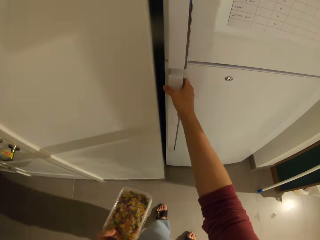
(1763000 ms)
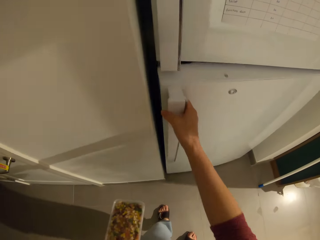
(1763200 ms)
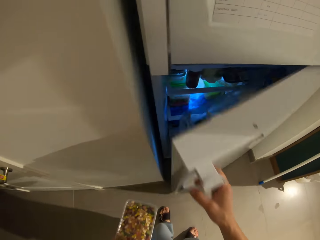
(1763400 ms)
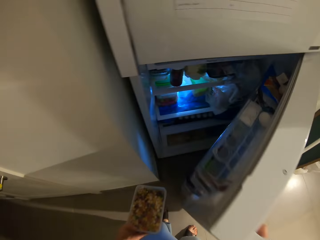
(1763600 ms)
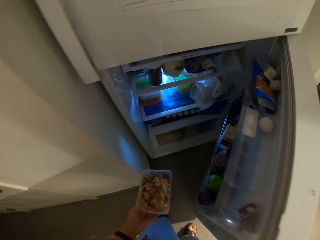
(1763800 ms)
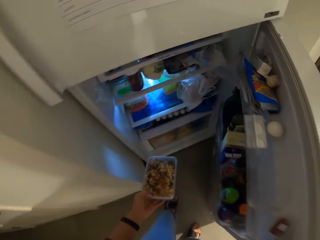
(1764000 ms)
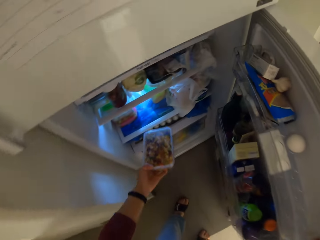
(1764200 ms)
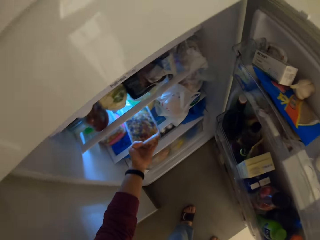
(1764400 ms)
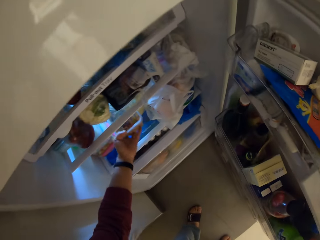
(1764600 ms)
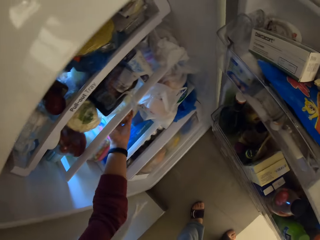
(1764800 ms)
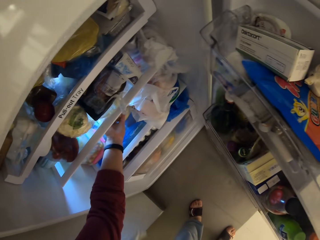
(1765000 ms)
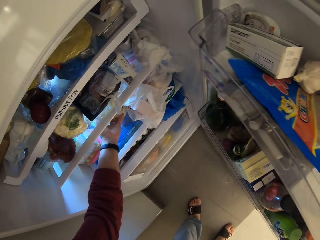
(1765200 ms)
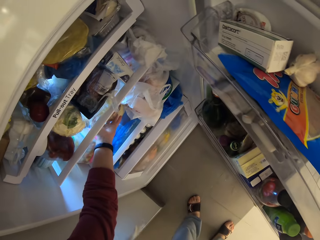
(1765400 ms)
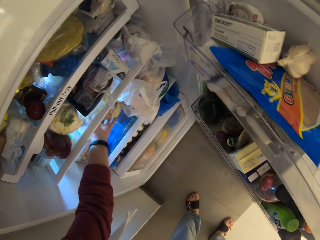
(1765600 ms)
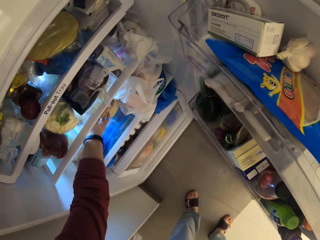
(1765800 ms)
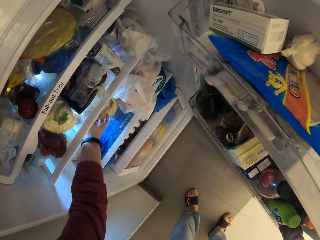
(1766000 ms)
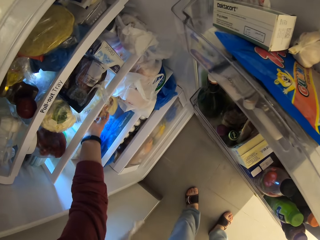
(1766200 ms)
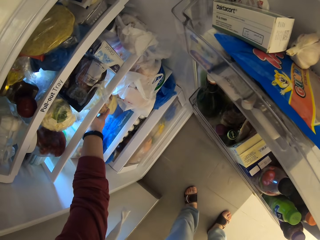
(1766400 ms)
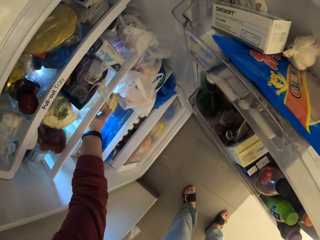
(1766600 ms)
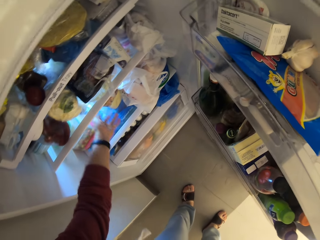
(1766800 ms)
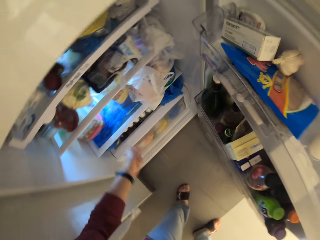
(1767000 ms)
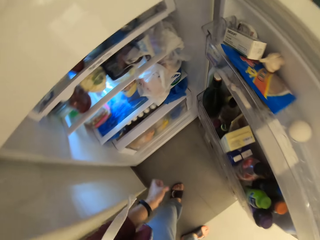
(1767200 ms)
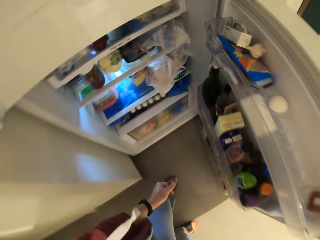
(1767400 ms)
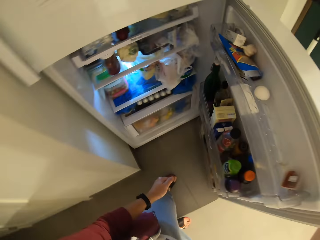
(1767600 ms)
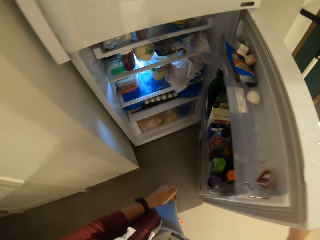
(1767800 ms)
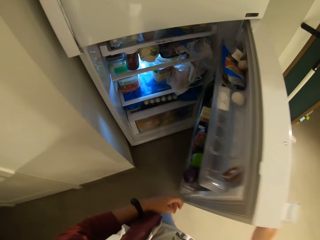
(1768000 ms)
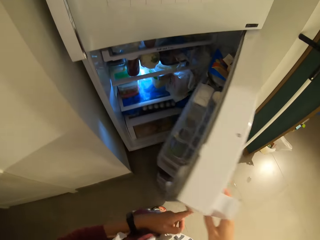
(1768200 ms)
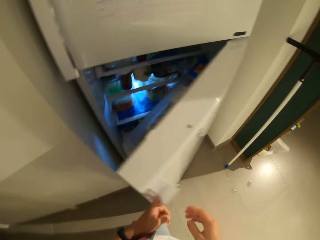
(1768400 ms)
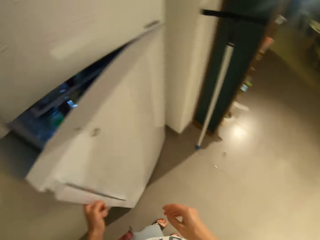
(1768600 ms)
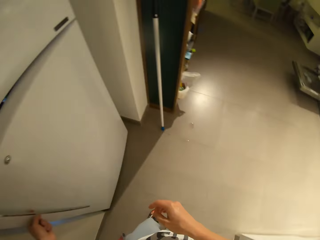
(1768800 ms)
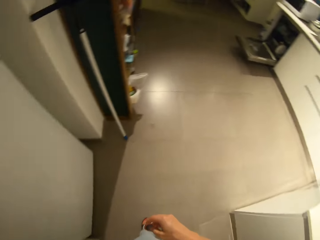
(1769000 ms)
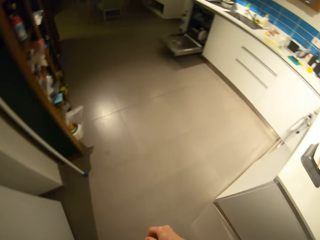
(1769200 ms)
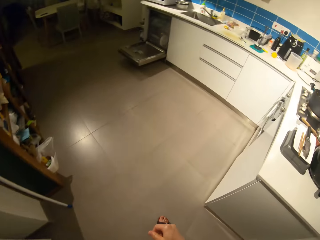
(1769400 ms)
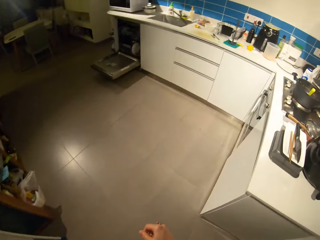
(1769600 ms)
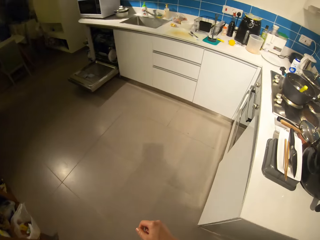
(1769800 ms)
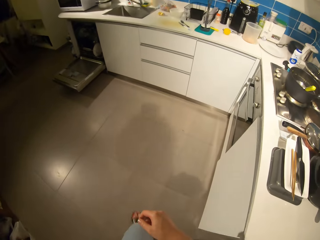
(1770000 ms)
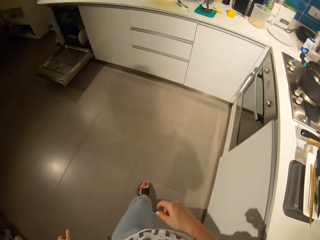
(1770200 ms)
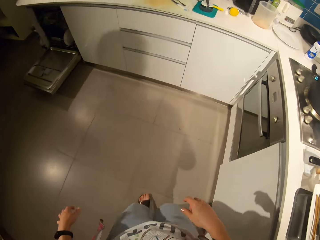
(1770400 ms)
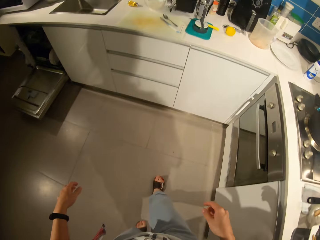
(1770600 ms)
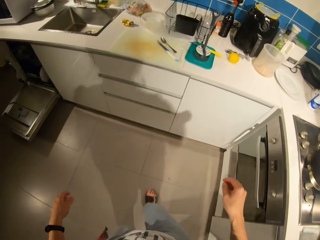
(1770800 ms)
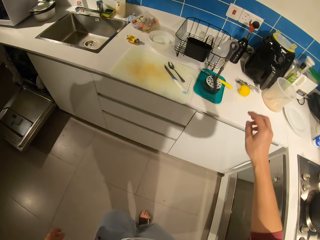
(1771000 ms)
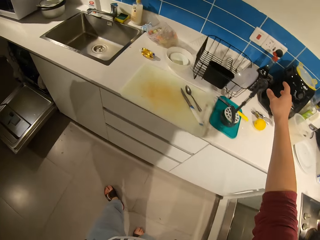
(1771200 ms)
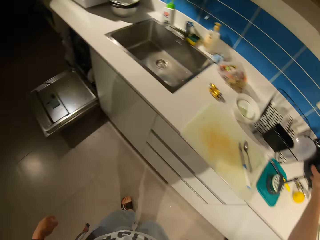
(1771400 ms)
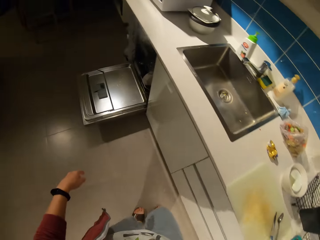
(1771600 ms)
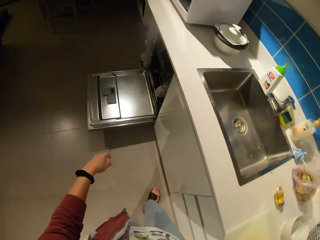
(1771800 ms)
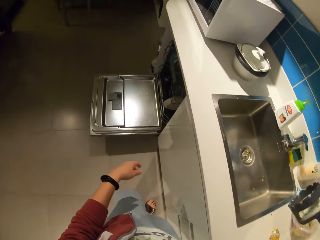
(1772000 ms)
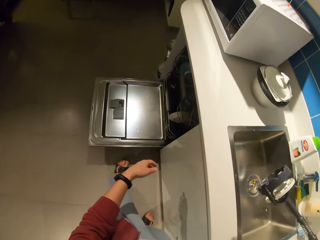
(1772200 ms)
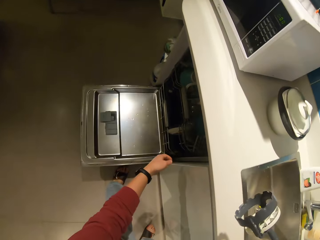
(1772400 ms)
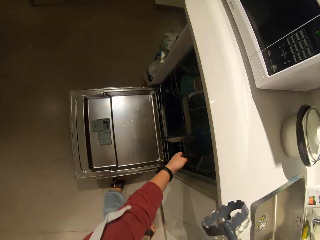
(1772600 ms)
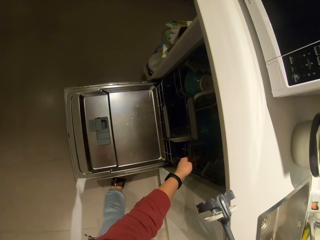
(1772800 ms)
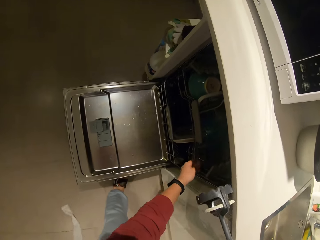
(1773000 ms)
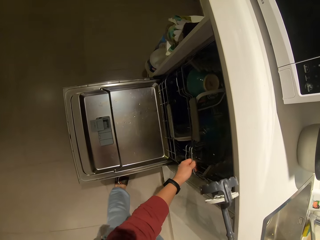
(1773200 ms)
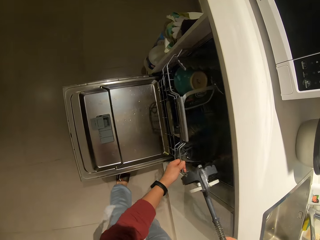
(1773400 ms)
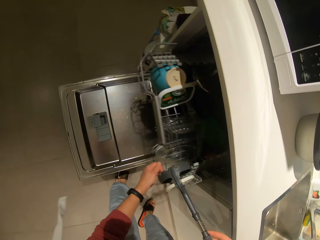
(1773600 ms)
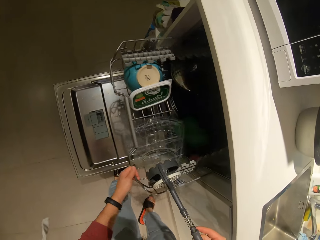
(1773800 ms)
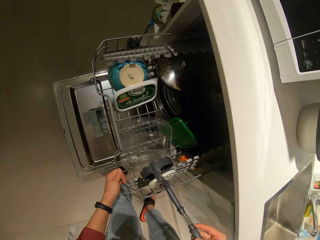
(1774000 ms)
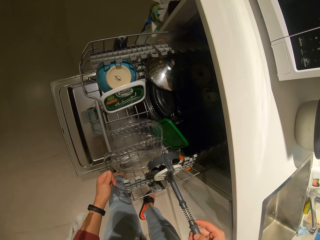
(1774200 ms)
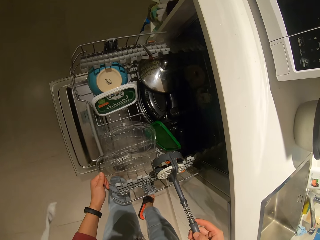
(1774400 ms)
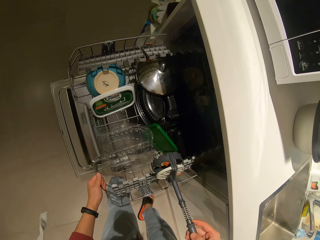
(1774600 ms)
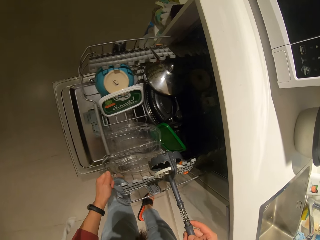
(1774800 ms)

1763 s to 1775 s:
The camera wearer opens the fridge. They put the dish in the fridge. They close the fridge door. They walk to the countertop. They pick up a potato smasher from the countertop. They pull a countertop drawer.

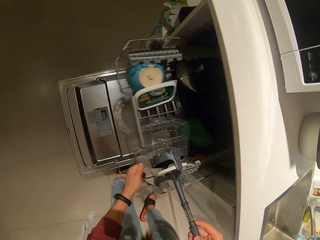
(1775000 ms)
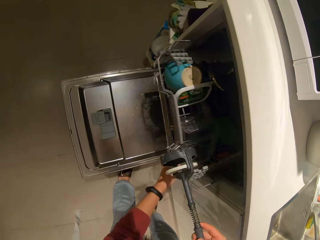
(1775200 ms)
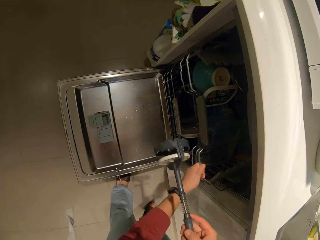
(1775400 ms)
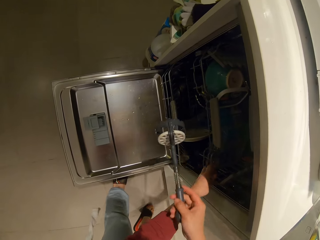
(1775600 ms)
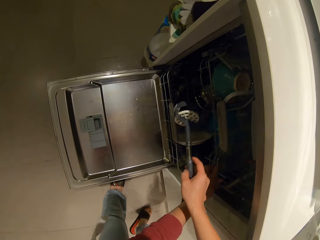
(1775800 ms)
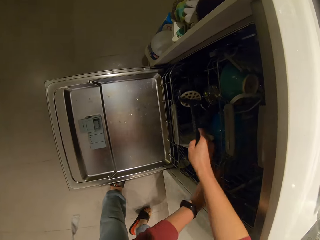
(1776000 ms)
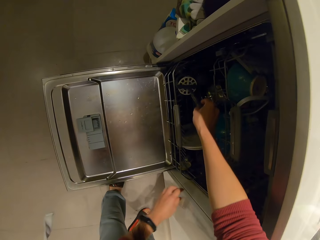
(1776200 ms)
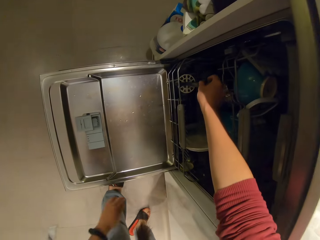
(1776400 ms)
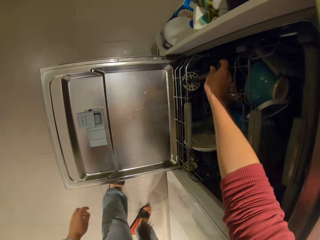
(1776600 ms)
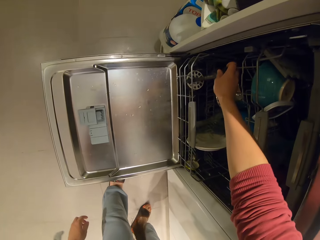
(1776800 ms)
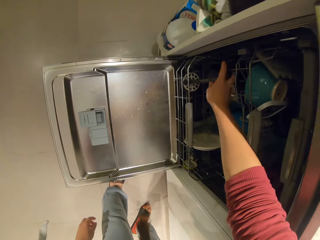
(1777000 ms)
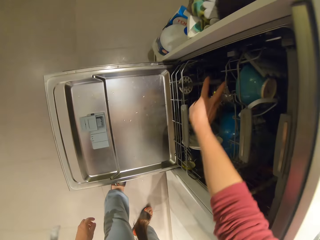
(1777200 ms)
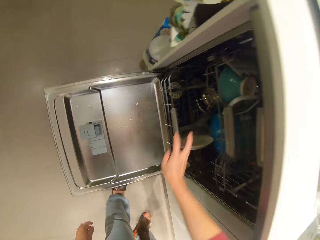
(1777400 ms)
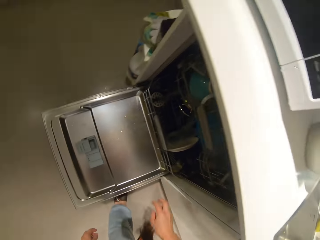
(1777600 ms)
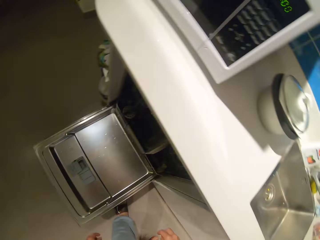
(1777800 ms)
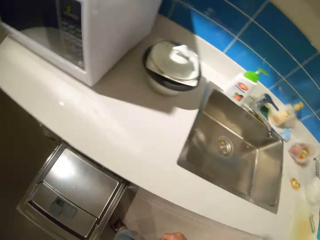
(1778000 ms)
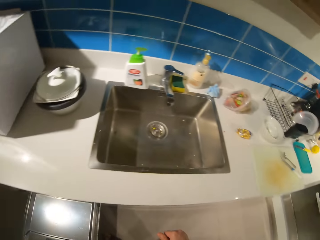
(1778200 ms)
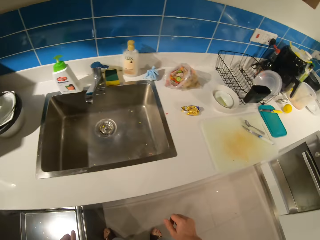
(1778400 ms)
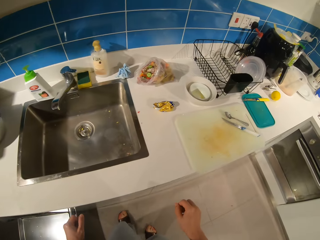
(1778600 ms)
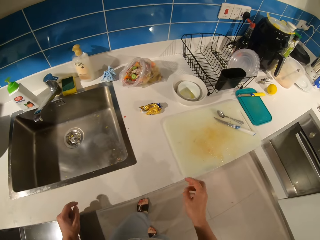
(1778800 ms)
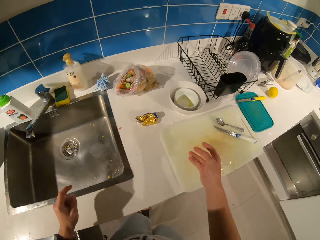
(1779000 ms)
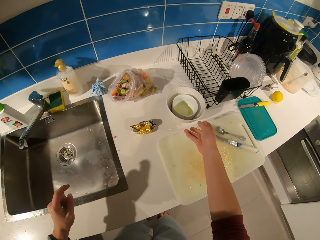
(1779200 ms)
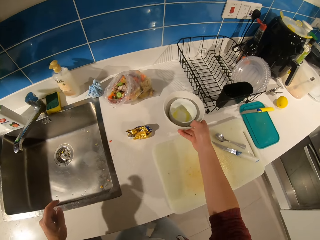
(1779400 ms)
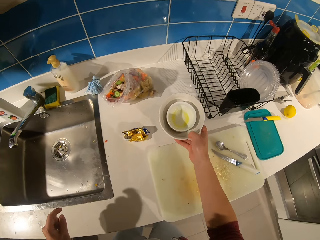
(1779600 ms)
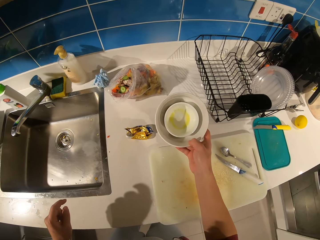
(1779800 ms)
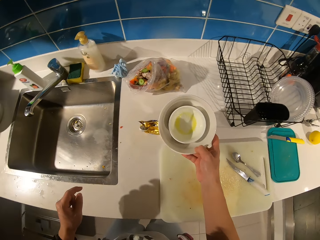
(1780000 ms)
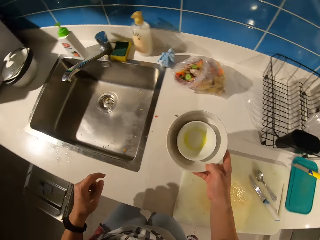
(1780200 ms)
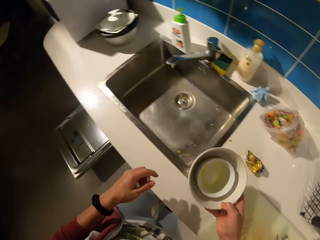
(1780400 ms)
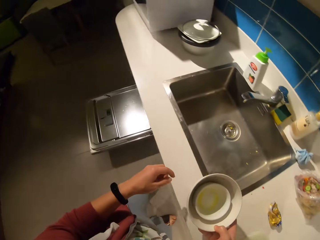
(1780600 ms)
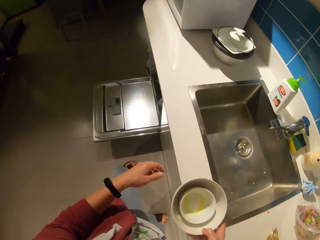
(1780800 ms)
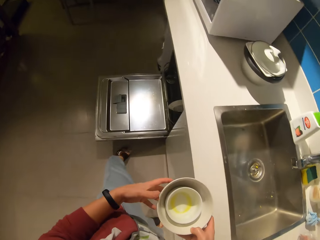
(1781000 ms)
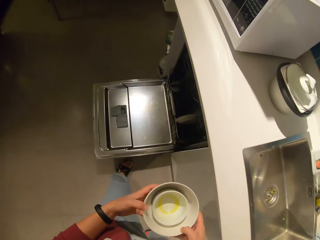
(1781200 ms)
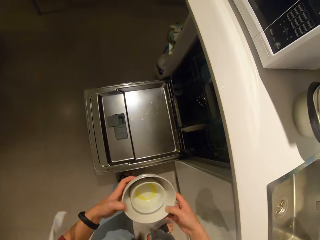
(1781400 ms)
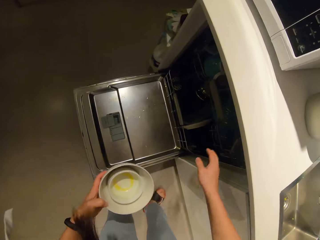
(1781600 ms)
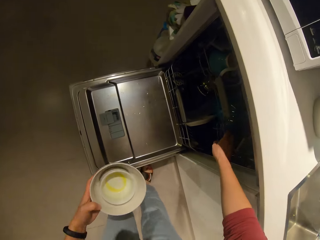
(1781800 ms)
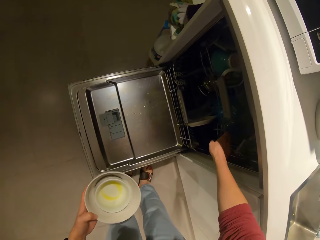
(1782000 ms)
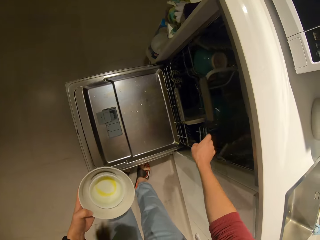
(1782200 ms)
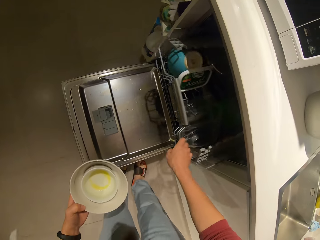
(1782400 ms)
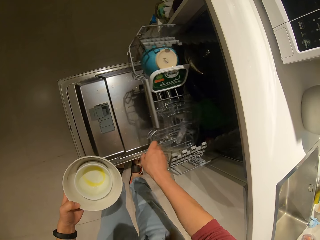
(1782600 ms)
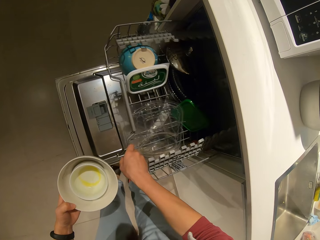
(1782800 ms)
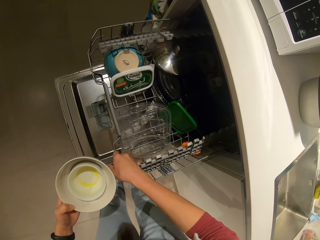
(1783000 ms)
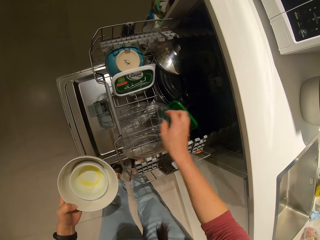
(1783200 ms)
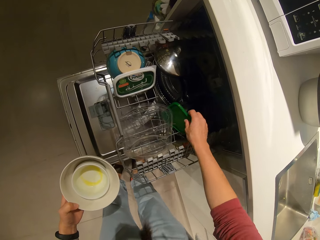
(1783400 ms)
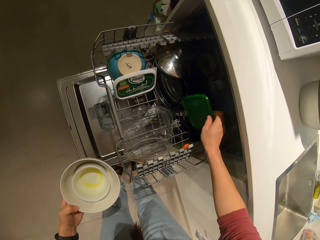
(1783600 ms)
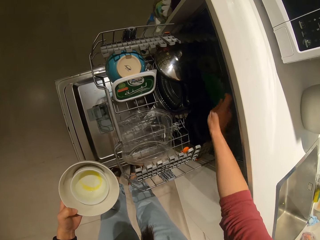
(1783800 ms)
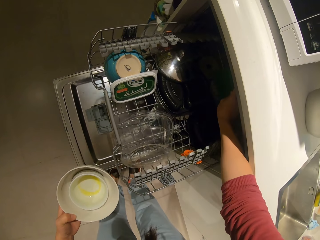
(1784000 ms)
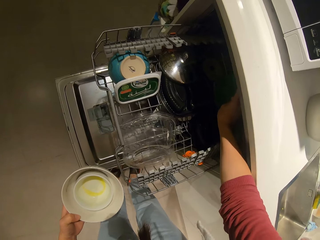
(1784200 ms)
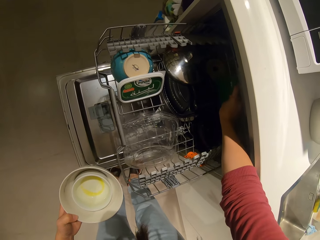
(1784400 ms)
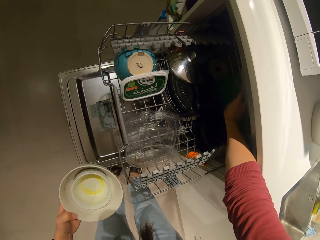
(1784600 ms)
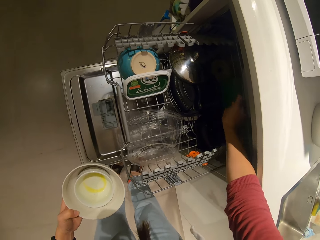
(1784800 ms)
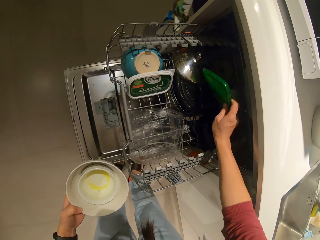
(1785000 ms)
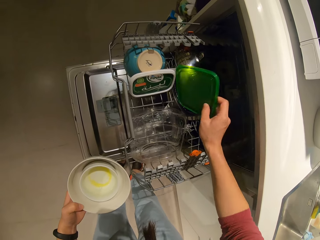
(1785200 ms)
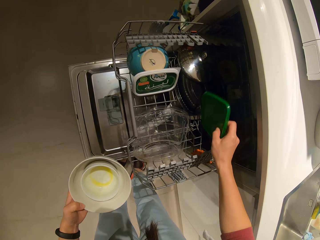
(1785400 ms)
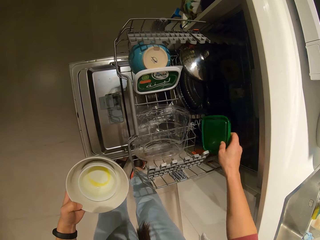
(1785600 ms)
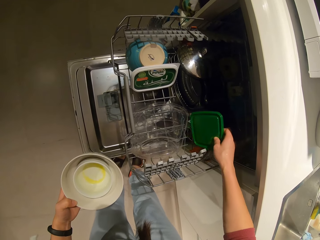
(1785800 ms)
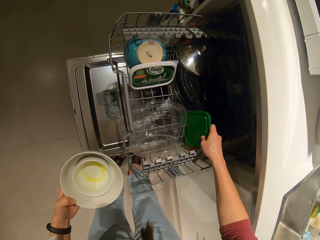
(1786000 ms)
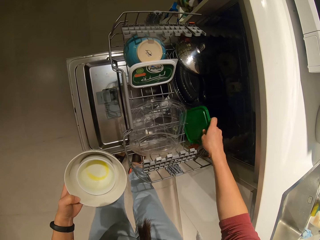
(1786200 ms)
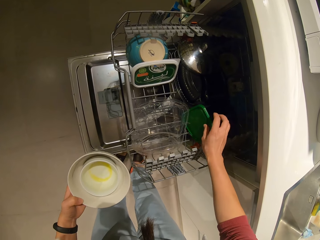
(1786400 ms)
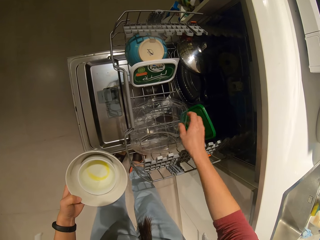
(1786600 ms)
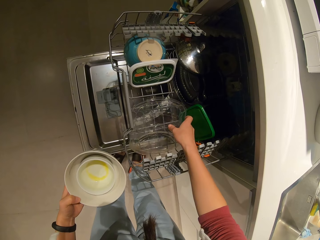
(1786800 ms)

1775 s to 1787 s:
The camera wearer pushes the drawer back. They place the potato smasher down on another drawer. They walk back. They pick plates on the countertop. They carry the plates back to the drawer. They shift the plates from right to left hand. They pull the drawer. They pick a lid. They shift the lids' positions on the drawer. They drop the lid.
